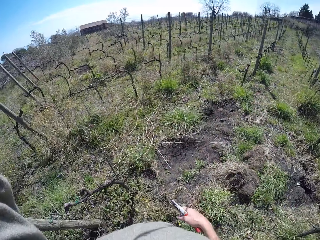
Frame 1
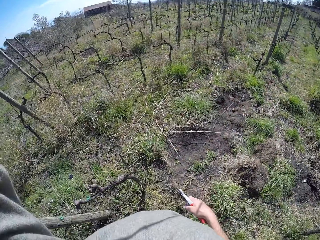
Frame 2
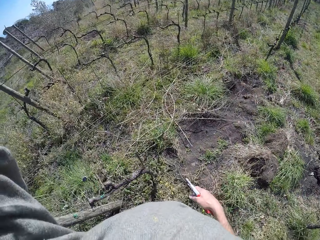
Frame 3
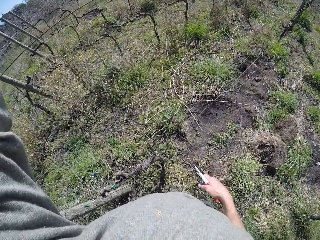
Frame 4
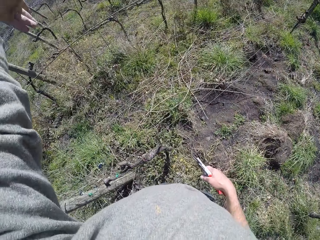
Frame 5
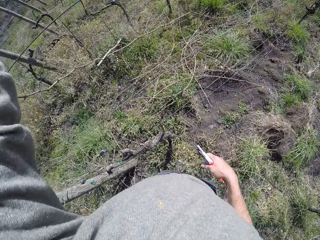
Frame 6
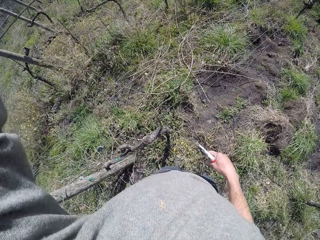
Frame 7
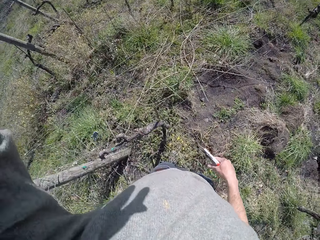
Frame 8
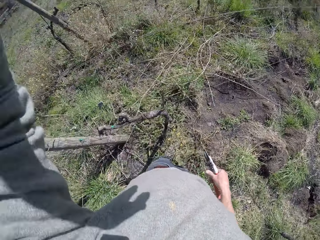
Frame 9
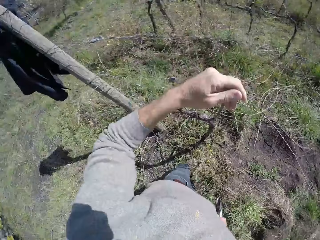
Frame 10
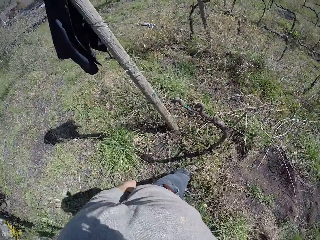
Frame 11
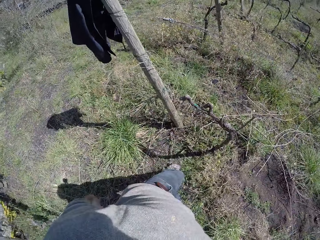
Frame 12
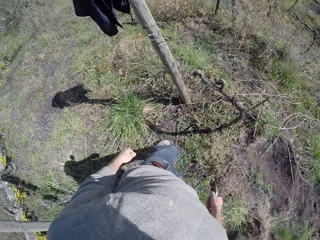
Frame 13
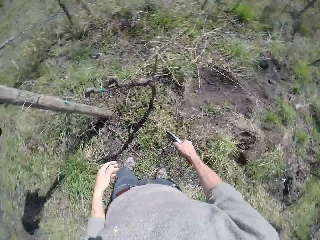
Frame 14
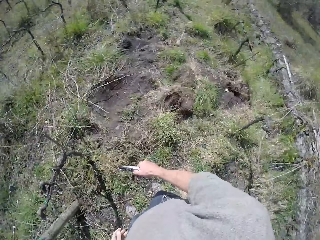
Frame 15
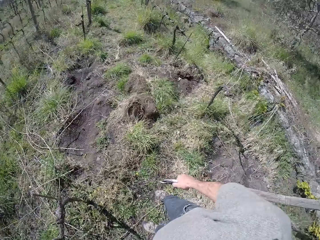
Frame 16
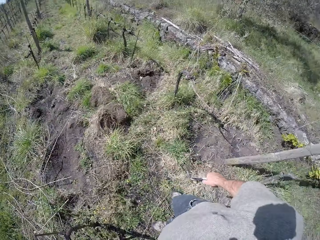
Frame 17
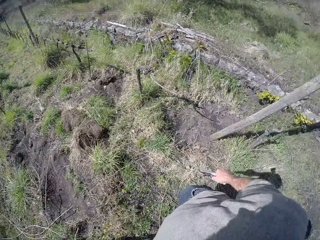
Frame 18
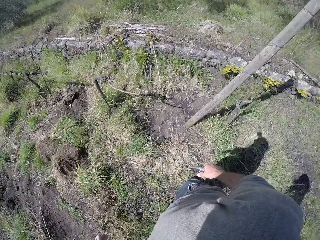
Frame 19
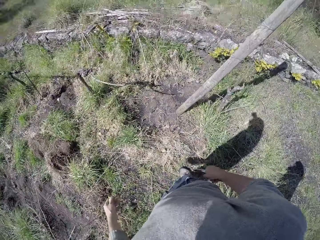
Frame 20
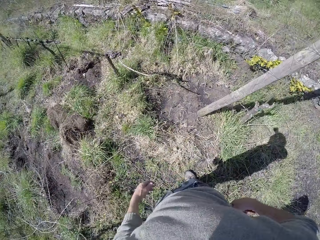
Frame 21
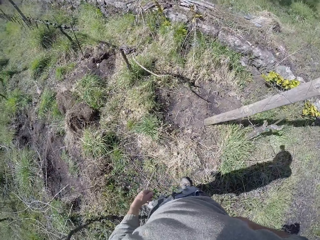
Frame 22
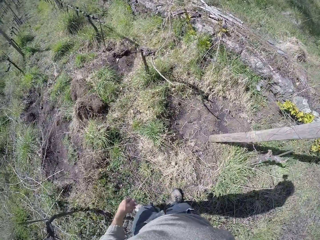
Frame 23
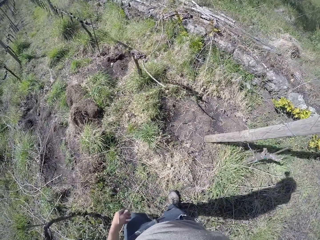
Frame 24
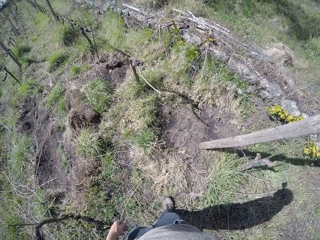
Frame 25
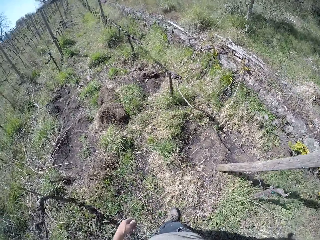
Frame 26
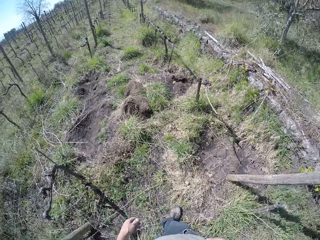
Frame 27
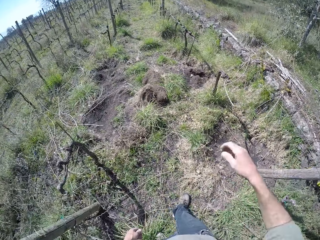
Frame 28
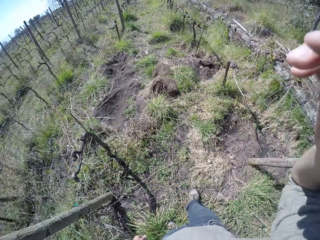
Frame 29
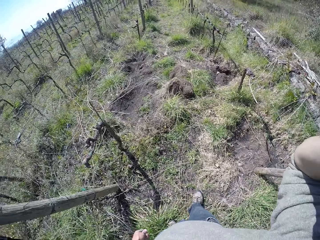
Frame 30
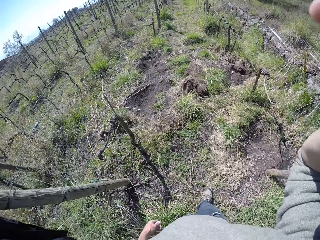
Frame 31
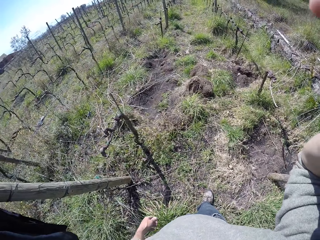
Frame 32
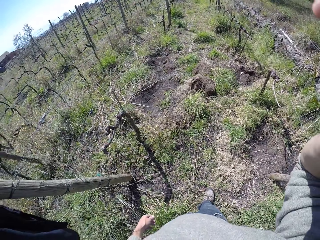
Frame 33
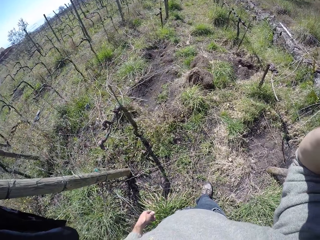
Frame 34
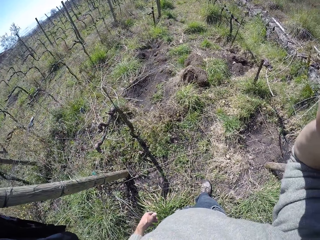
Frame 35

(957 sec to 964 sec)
The camera wearer throws the twigs over the barbed-wire fence with his left hand. He stands on the field. He lifts his right hand up. He moves the right hand in the field.
